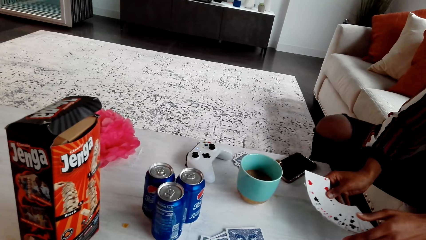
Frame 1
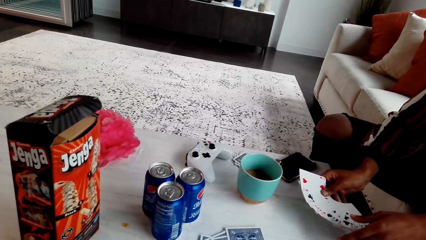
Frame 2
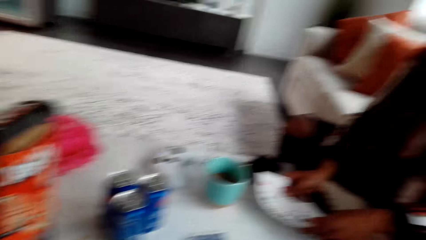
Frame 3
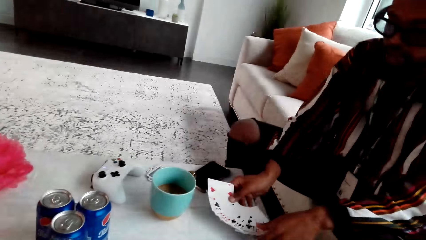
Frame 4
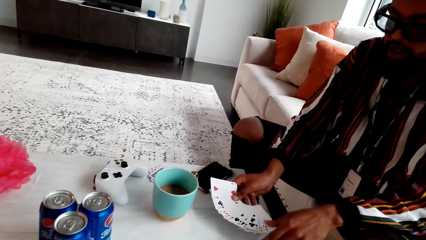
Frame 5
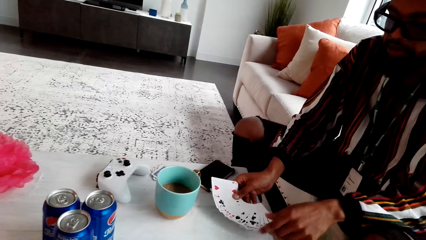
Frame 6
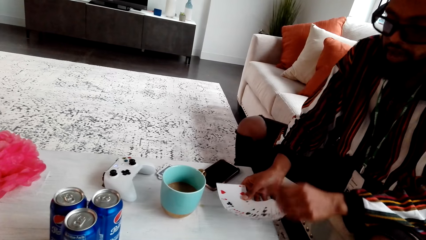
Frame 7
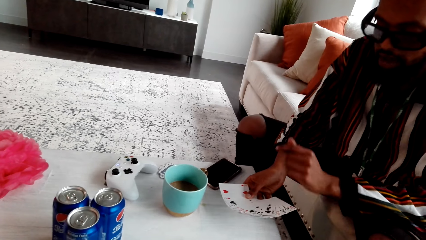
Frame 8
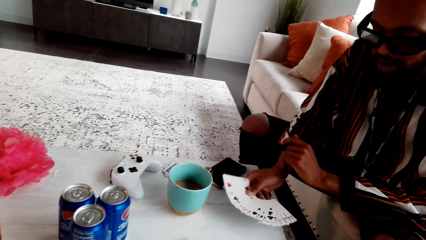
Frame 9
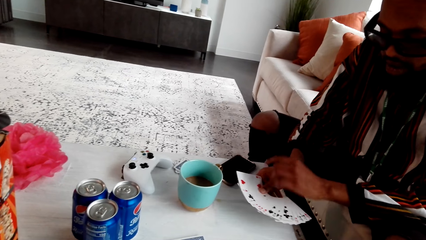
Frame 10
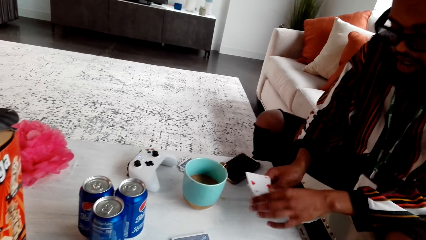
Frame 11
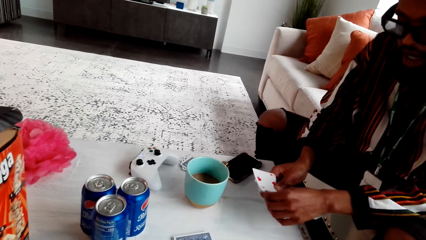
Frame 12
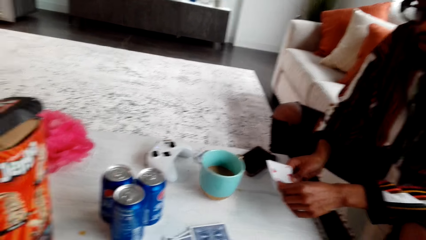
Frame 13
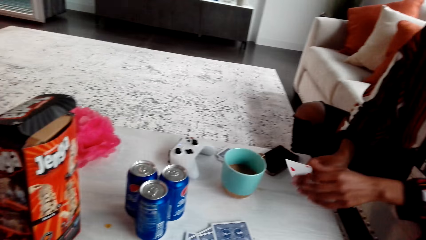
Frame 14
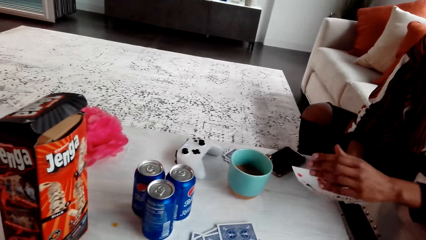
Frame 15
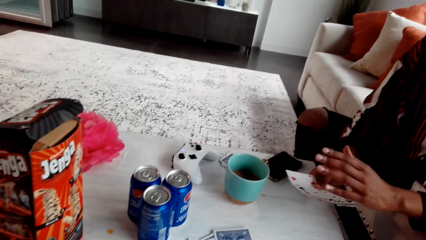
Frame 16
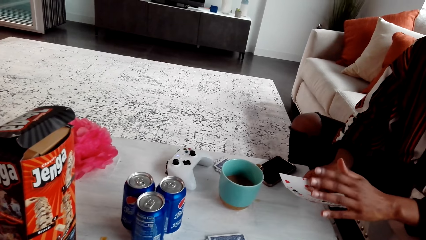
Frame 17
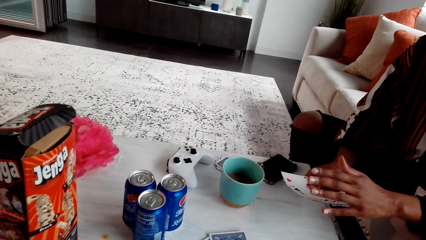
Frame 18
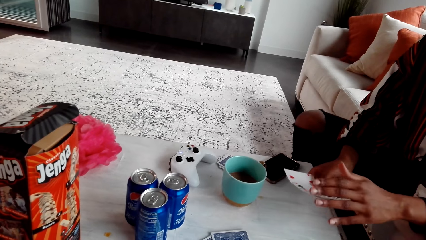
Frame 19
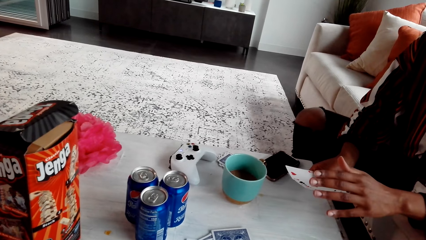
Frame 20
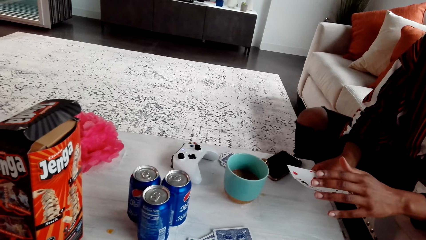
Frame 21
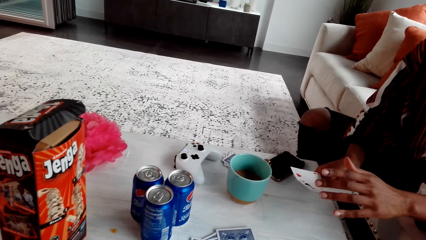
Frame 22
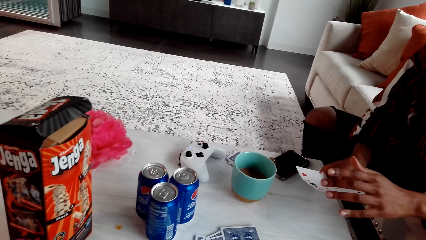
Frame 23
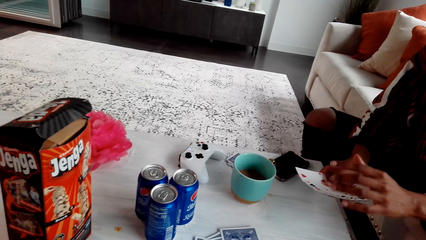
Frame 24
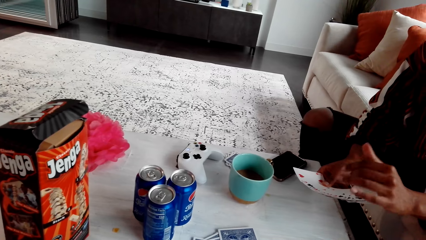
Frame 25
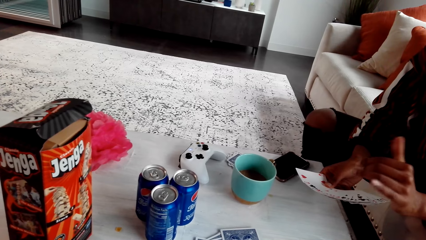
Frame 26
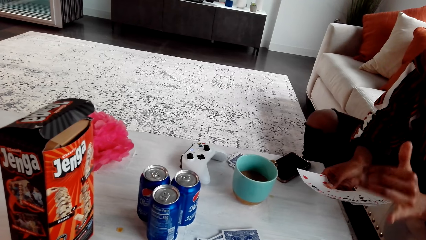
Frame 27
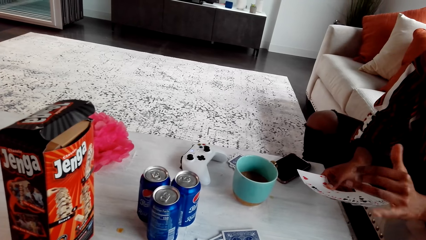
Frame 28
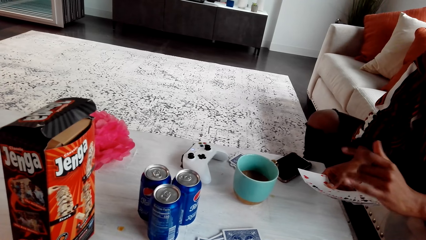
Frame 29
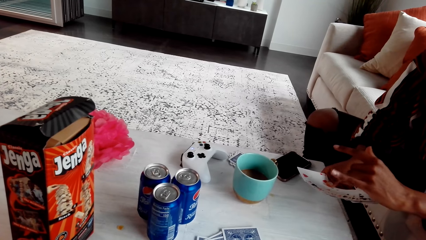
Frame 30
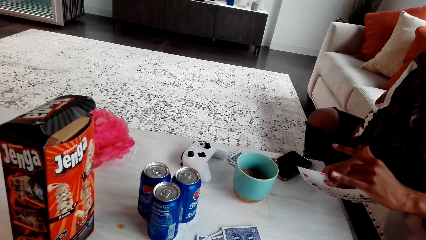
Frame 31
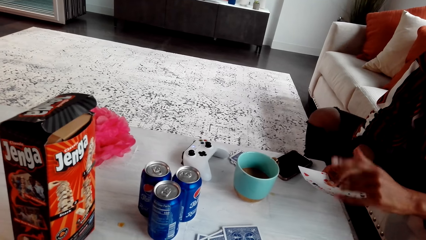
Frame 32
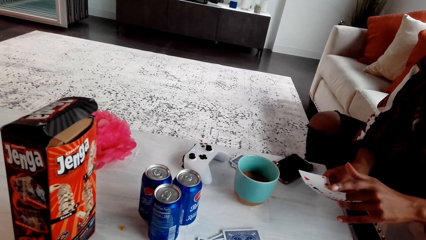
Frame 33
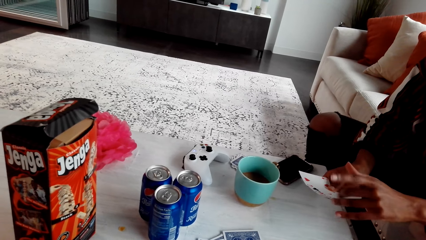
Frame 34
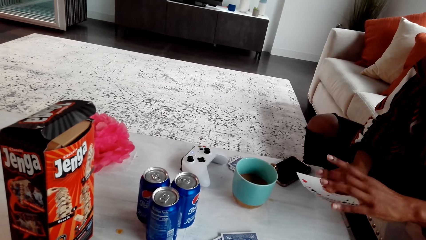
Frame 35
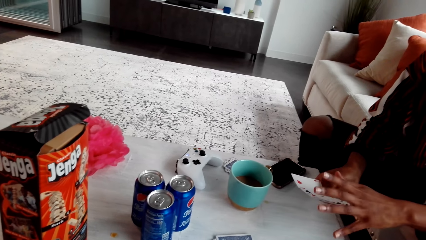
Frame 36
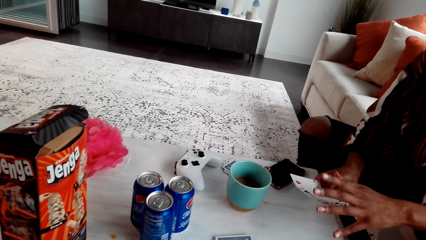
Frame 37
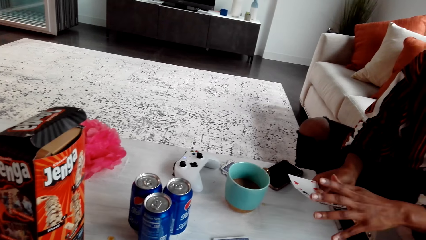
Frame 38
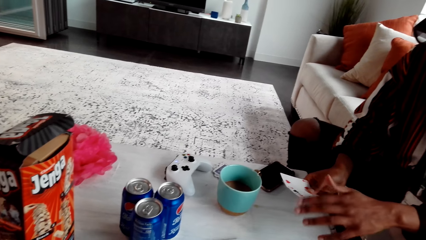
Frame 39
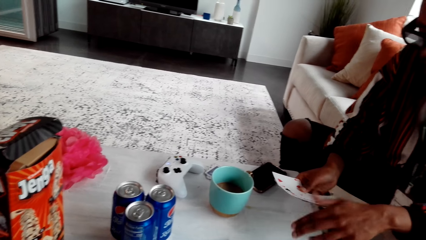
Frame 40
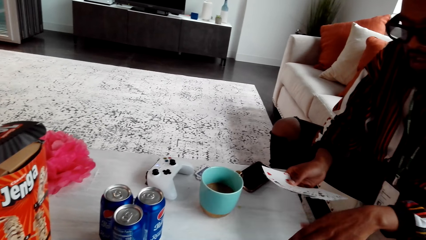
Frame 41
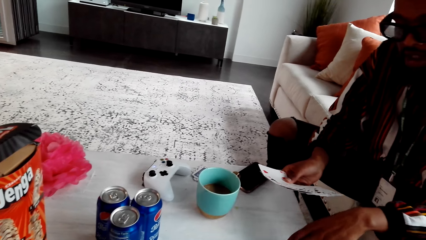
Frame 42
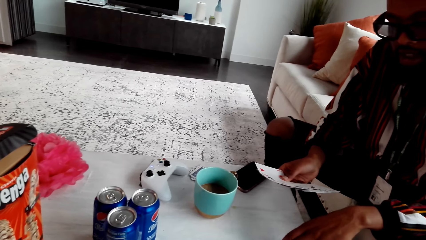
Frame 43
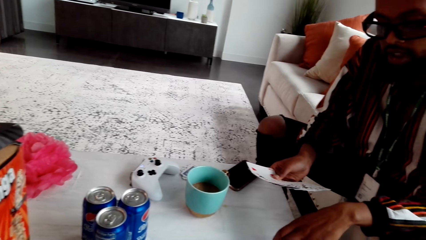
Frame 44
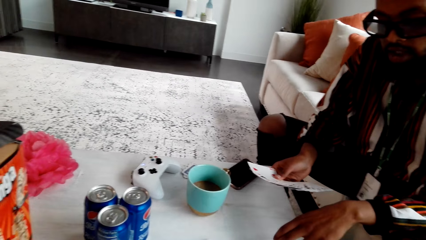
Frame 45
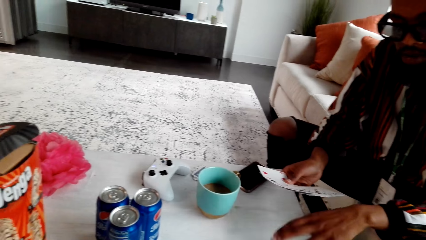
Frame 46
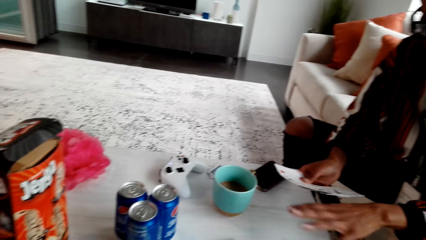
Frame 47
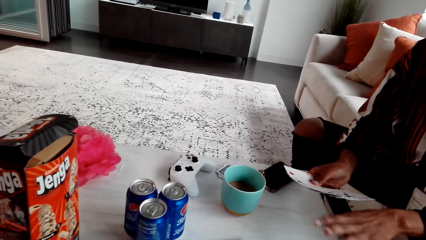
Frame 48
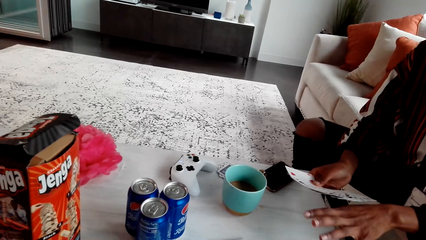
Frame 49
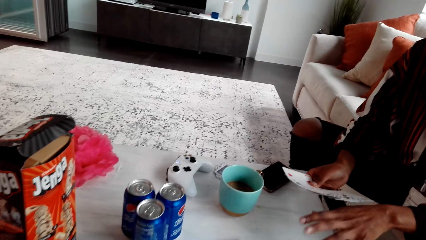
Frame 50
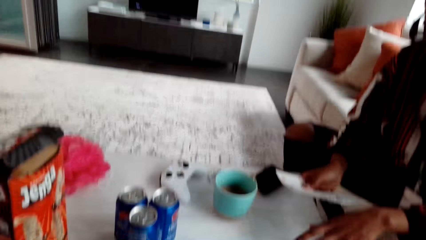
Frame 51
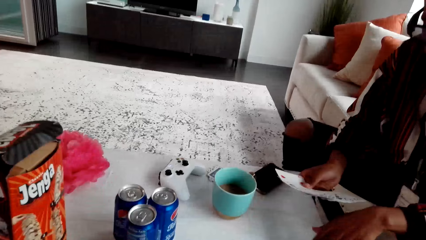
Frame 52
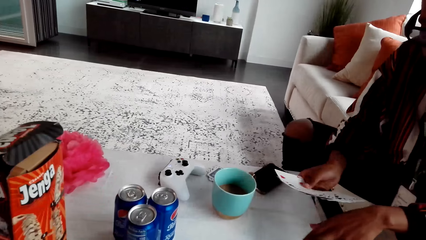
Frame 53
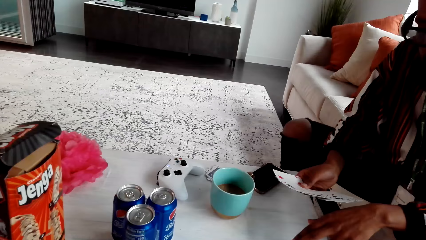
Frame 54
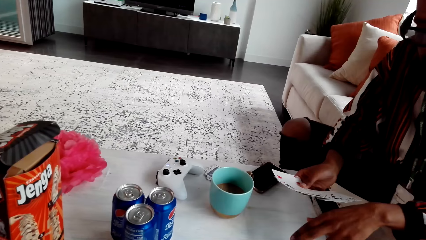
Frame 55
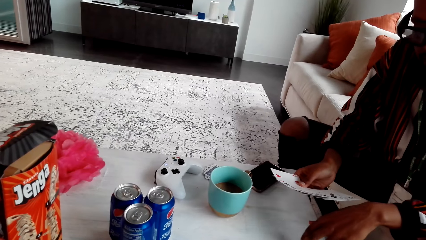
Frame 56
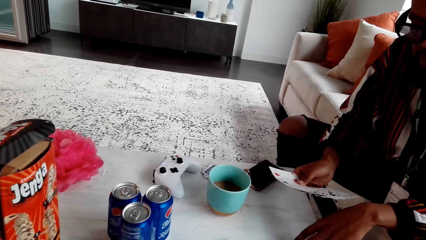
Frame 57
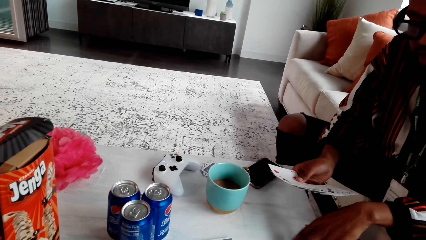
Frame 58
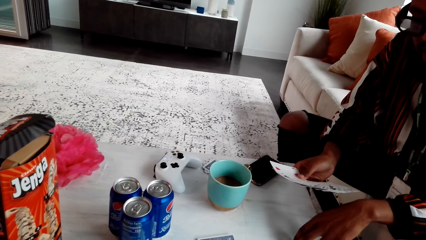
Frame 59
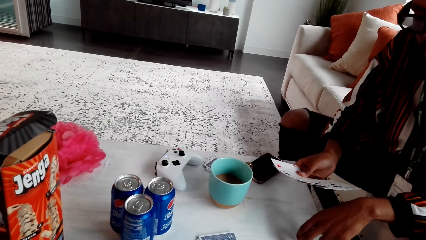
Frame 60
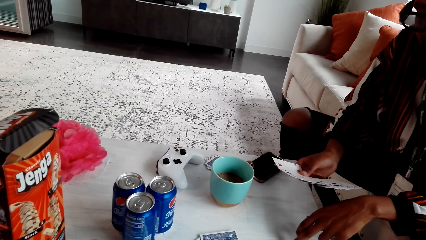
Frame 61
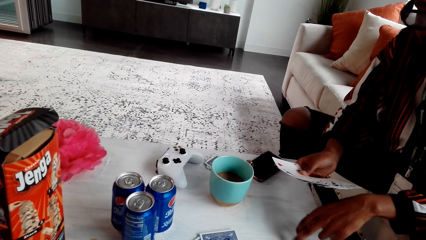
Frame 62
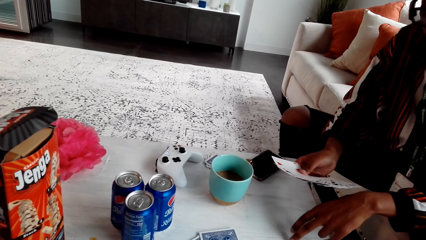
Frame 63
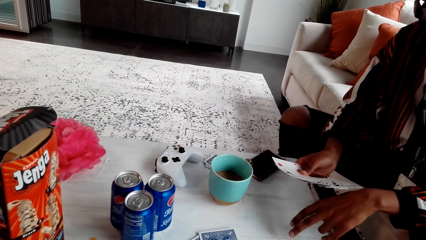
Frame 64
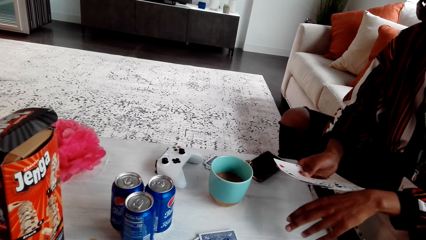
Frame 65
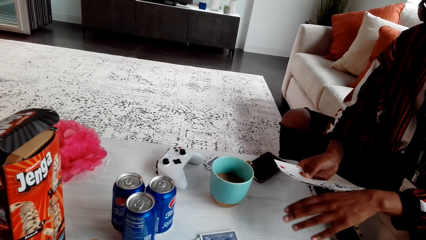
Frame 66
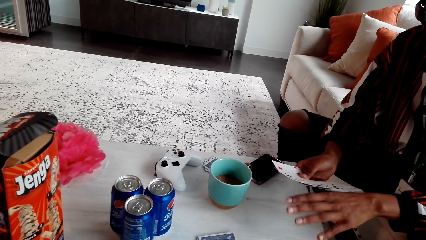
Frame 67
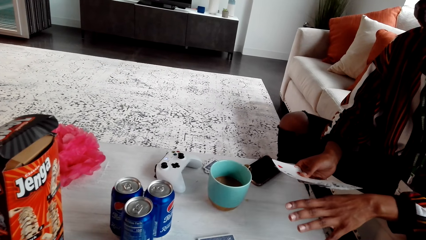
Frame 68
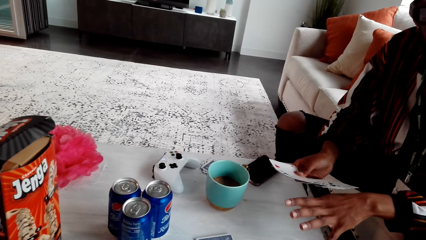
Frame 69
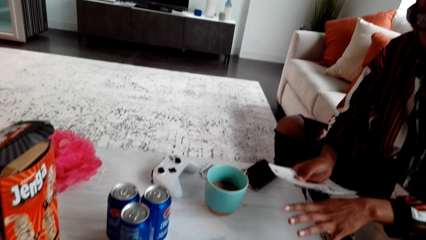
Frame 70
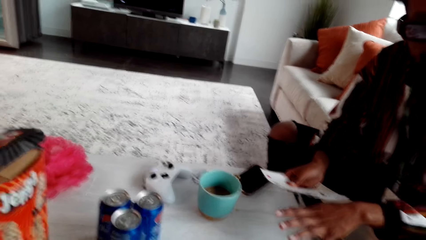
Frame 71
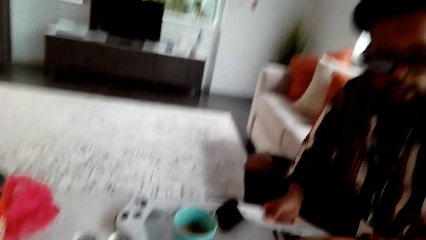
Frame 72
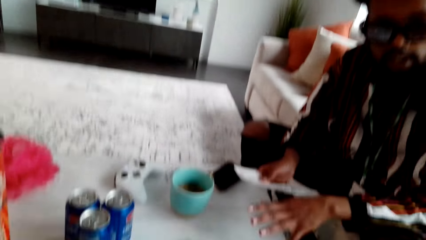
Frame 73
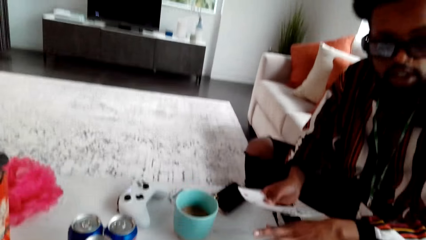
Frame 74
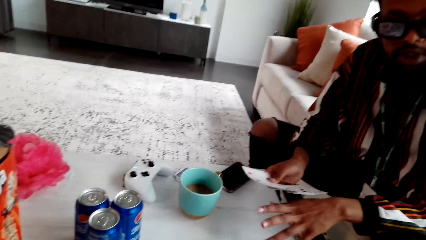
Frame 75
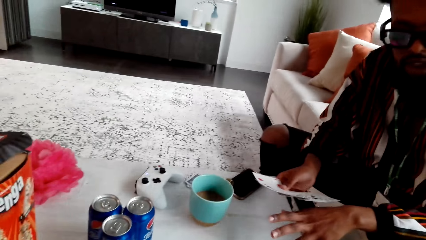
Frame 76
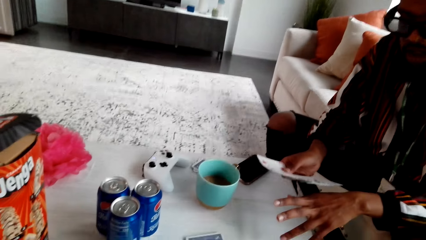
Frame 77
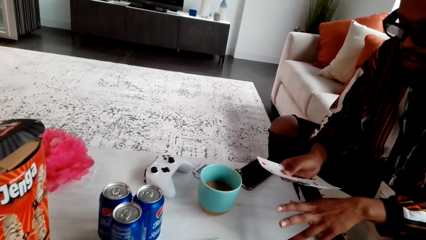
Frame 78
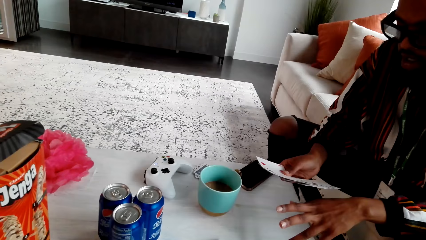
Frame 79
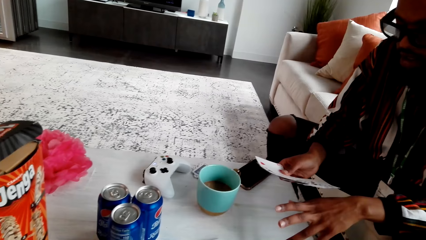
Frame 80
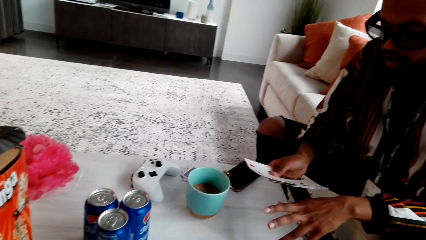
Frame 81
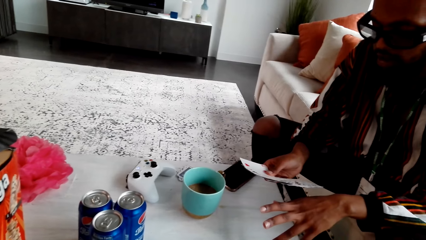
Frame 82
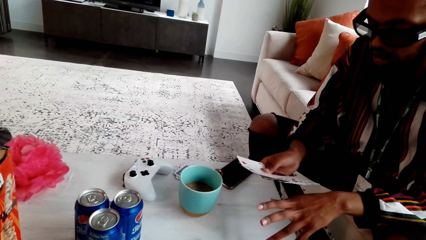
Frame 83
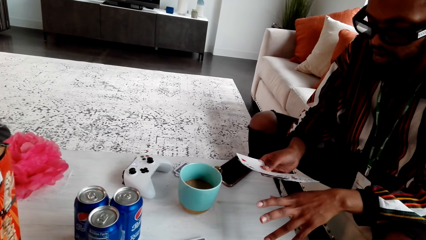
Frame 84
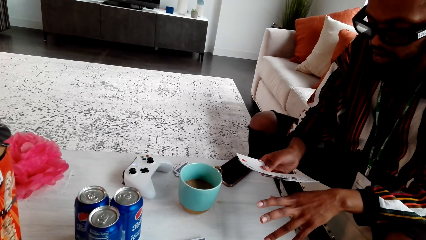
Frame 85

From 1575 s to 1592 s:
A man touches cards. The man speaks to the camera wearer. The man gestures. The camera wearer nods their head. The man points at the table. The camera wearer nods their head again.
